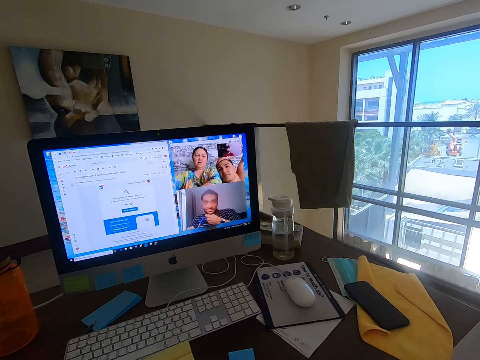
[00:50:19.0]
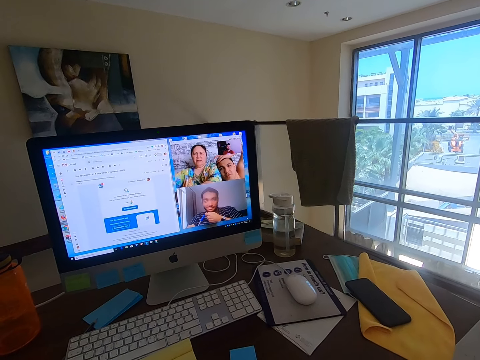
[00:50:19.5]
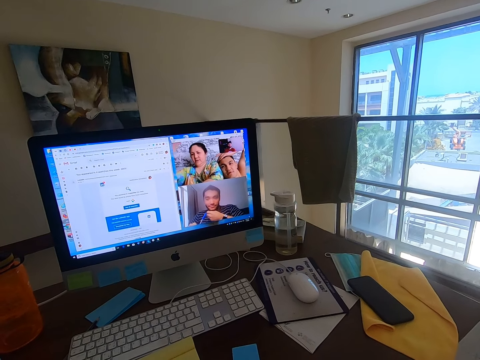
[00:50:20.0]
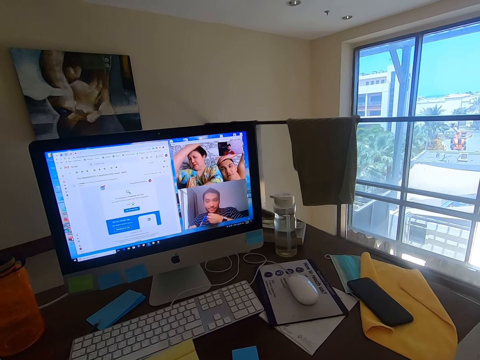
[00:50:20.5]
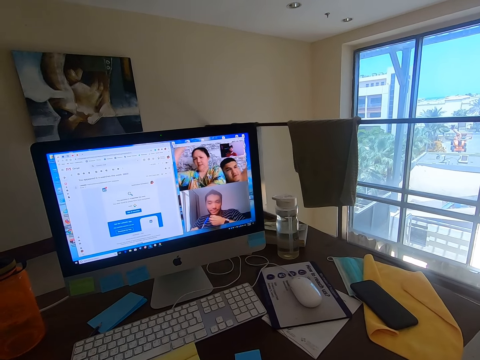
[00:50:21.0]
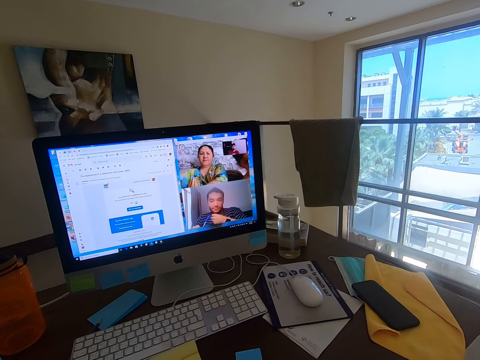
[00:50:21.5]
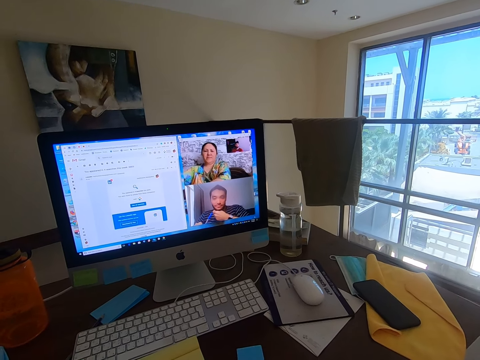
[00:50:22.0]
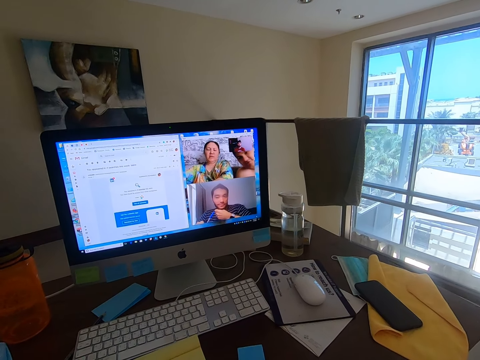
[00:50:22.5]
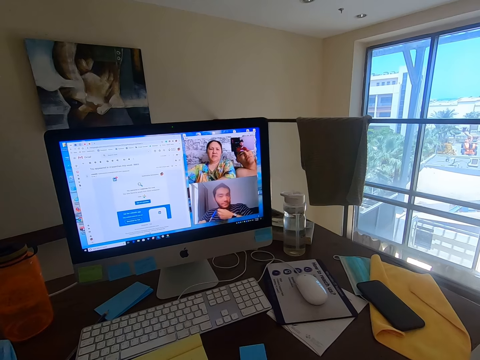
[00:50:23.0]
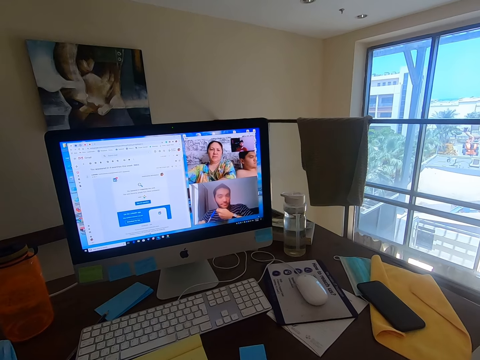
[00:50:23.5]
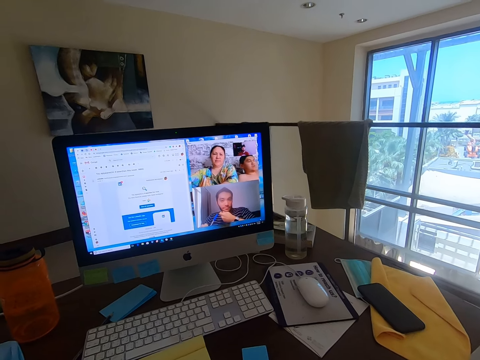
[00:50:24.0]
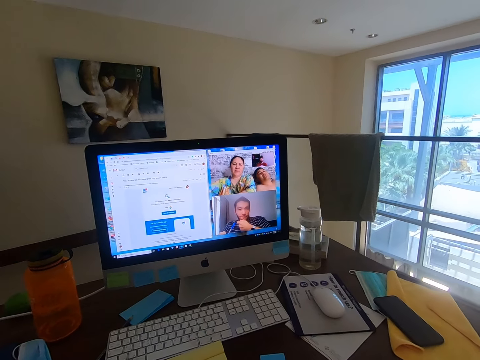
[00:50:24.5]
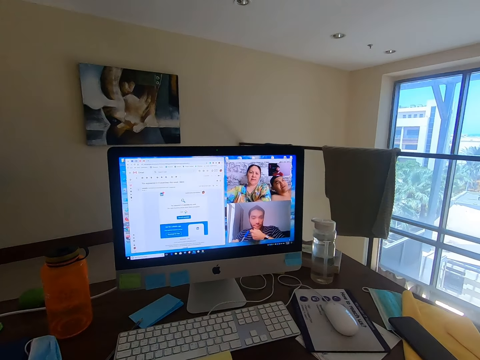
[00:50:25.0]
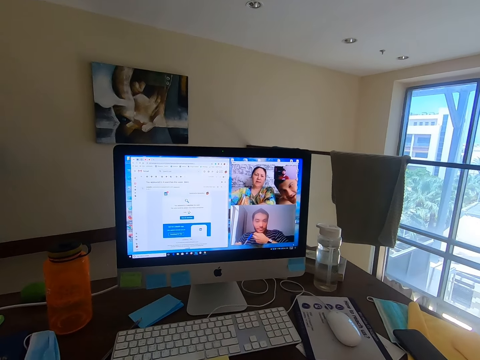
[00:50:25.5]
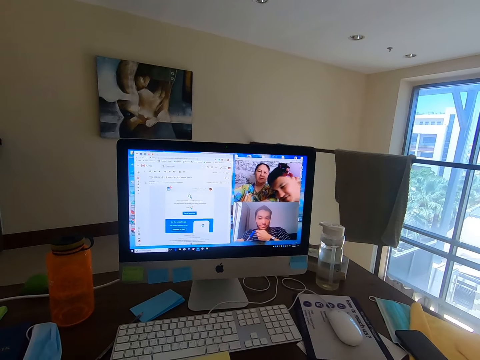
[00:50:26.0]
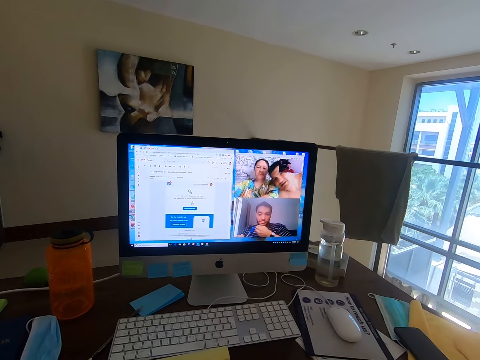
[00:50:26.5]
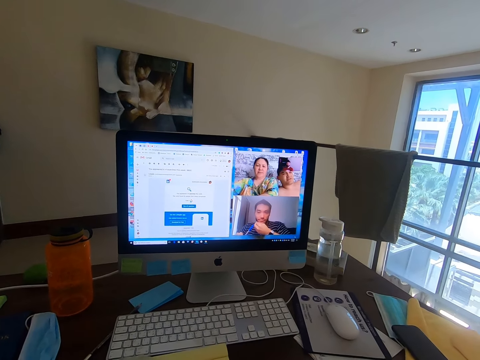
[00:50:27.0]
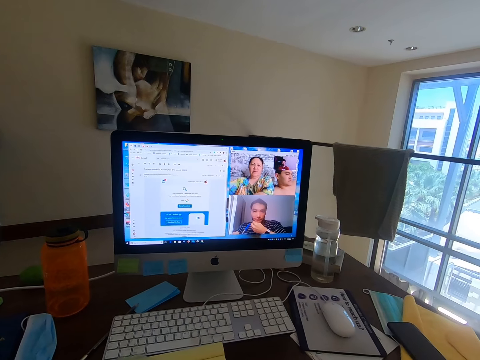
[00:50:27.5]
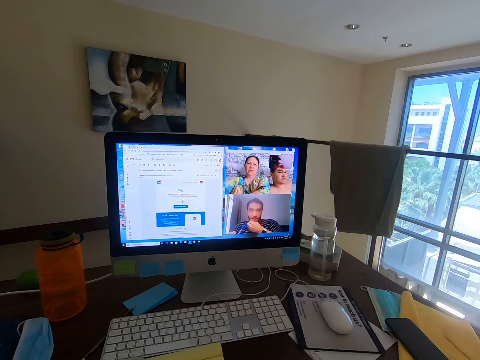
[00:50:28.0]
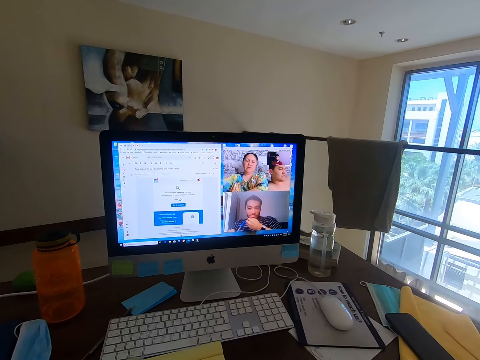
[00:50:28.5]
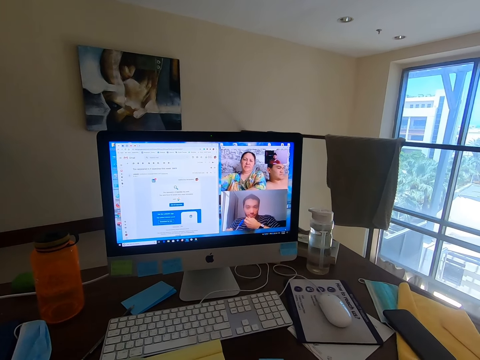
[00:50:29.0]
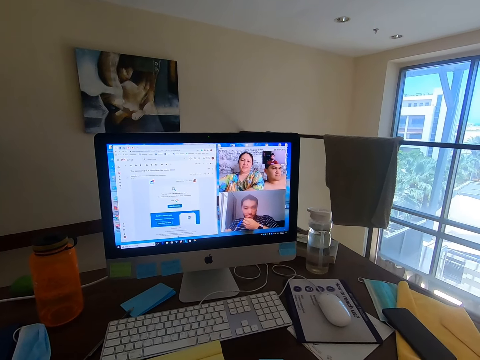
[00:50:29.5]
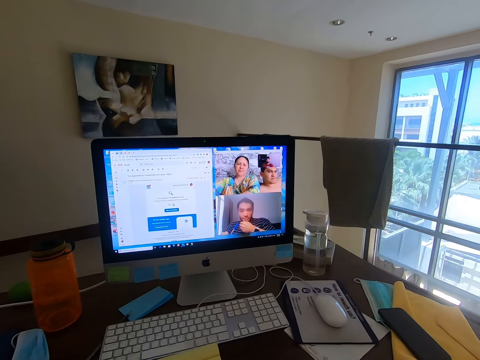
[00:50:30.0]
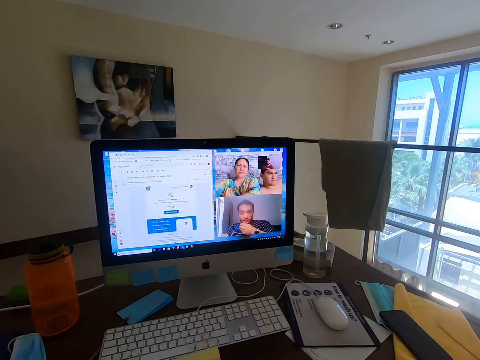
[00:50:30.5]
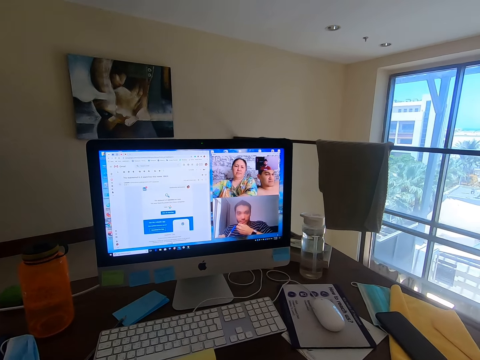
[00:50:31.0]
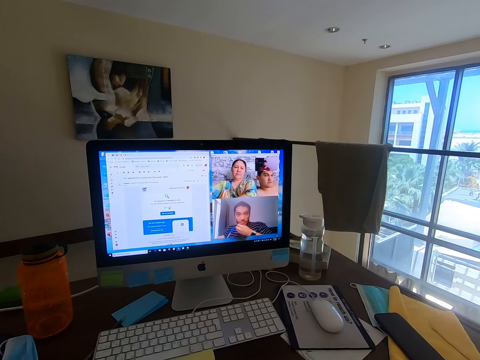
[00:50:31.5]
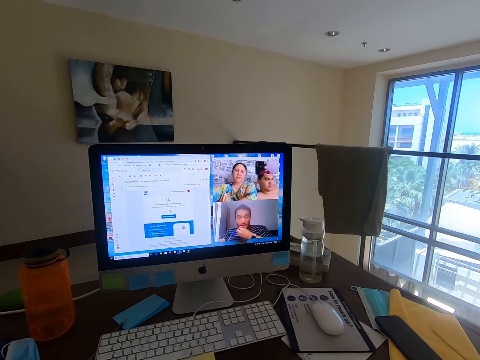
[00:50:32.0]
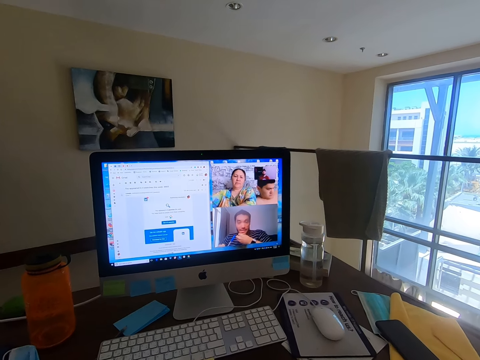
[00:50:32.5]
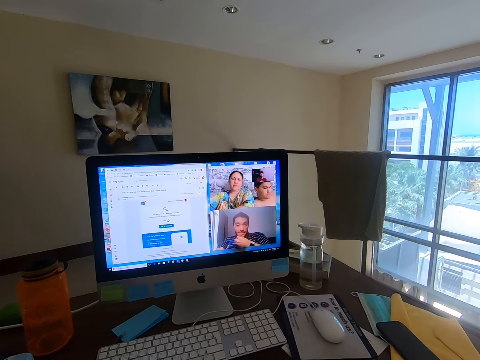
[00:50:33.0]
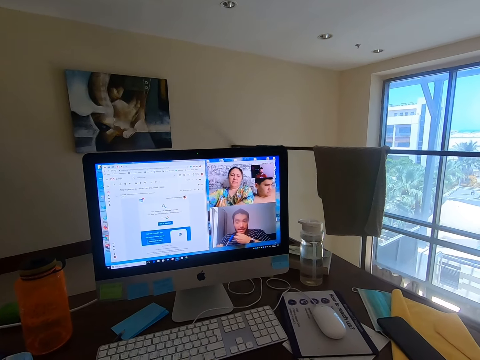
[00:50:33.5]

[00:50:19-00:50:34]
A woman converses with the camera wearer. The camera wearer conversed with a man, another man and the woman. The woman converses with the camera wearer. The other man converses with the camera wearer. The camera wearer conversed with the first man, the other man and the woman.

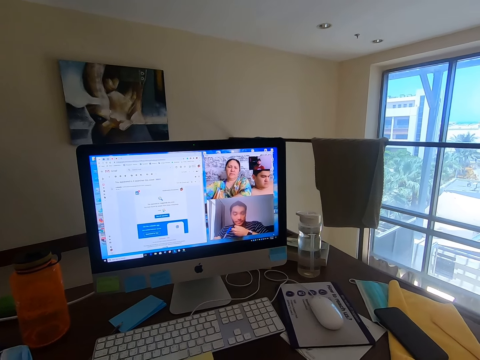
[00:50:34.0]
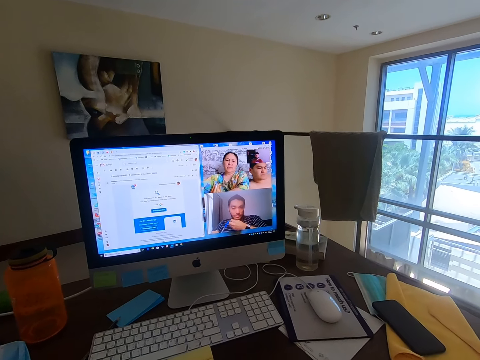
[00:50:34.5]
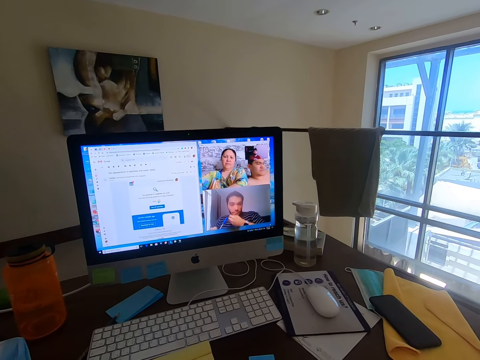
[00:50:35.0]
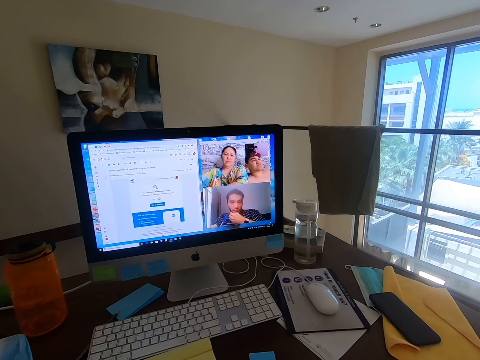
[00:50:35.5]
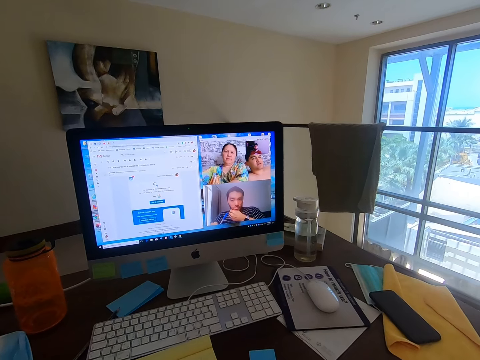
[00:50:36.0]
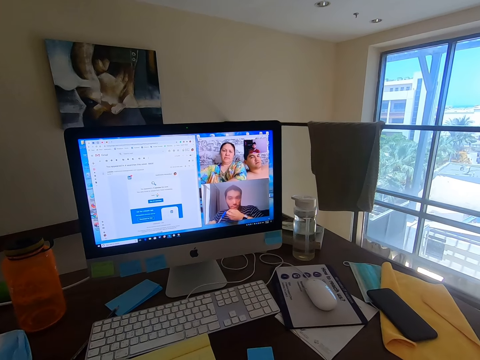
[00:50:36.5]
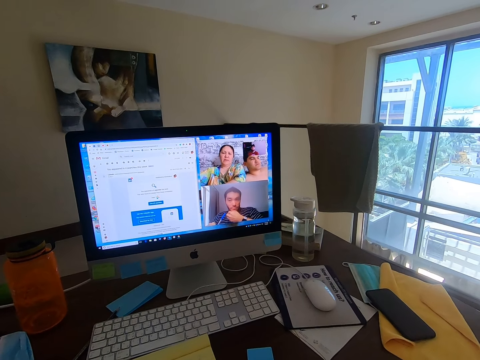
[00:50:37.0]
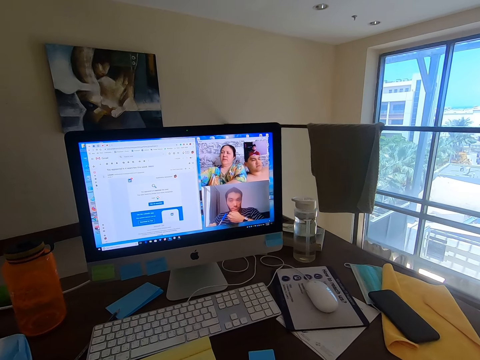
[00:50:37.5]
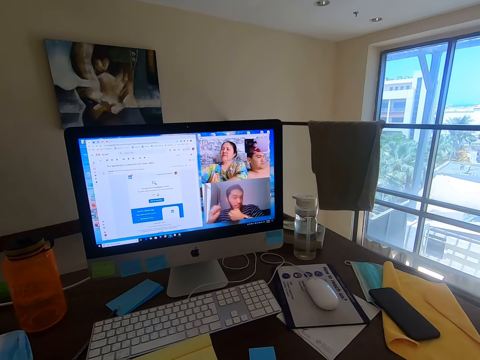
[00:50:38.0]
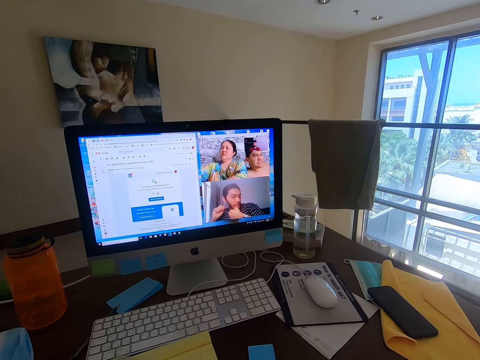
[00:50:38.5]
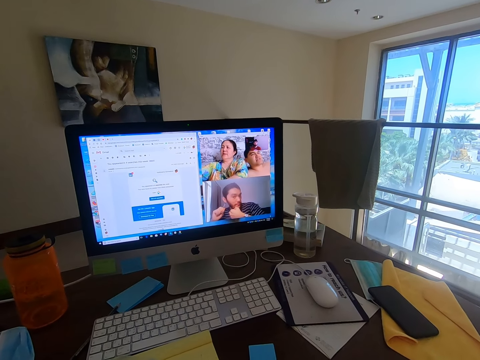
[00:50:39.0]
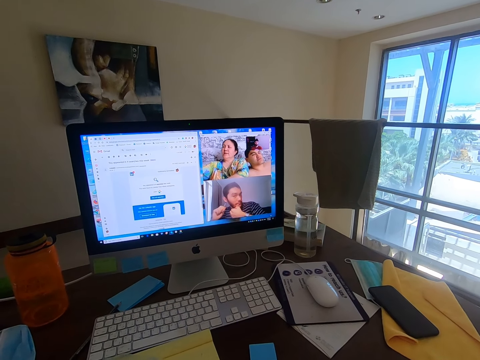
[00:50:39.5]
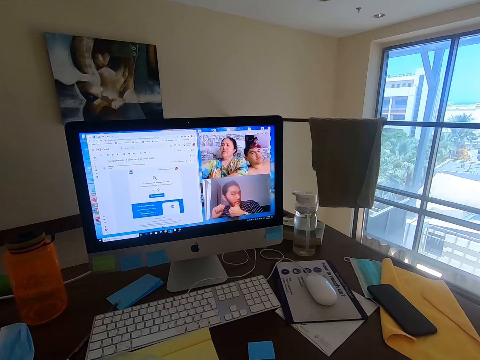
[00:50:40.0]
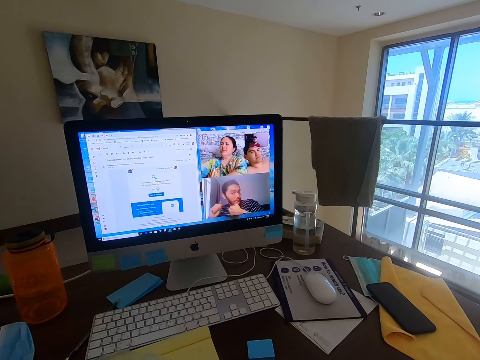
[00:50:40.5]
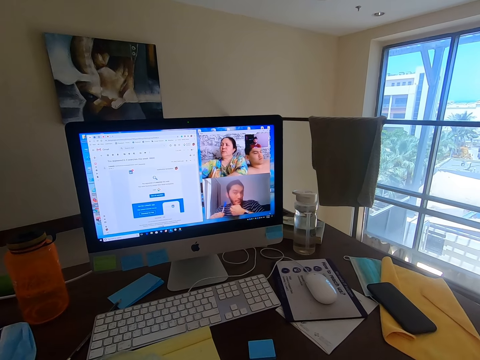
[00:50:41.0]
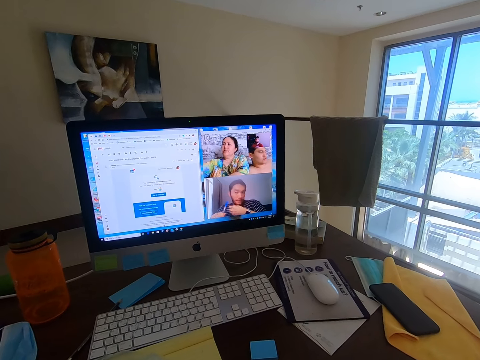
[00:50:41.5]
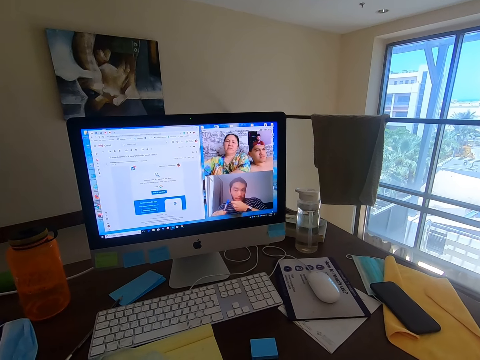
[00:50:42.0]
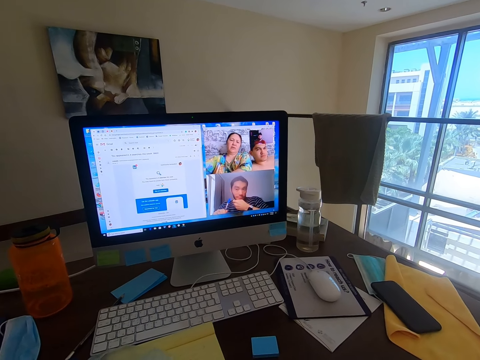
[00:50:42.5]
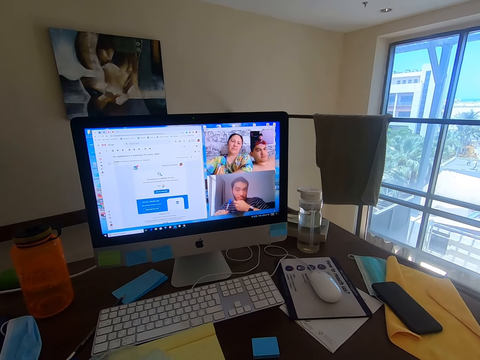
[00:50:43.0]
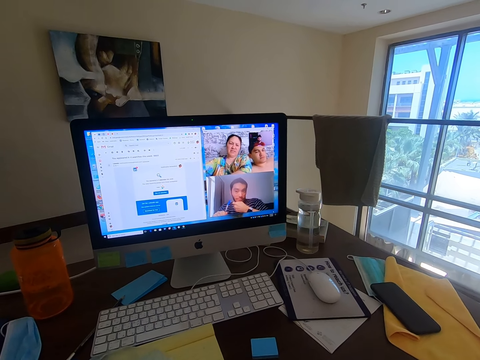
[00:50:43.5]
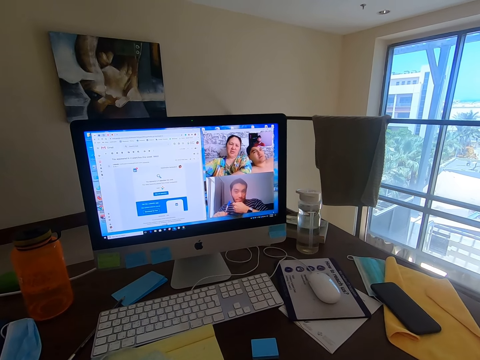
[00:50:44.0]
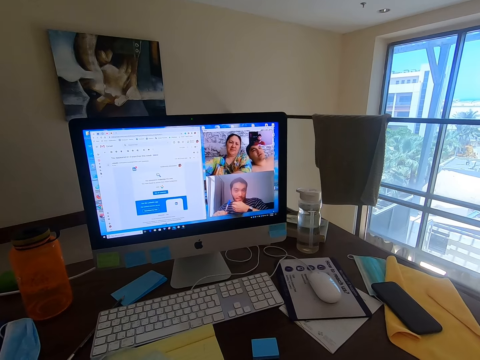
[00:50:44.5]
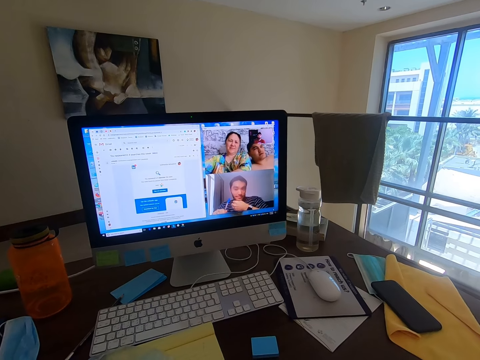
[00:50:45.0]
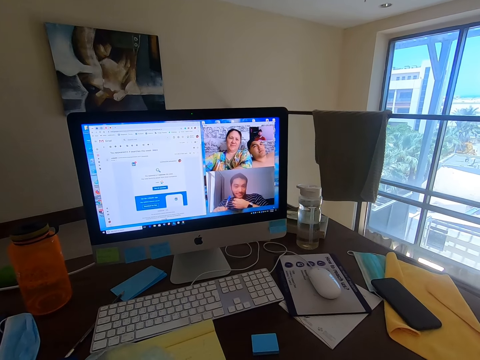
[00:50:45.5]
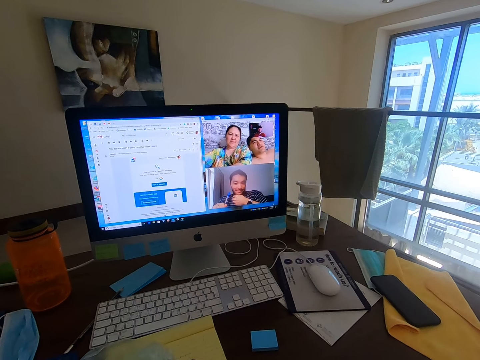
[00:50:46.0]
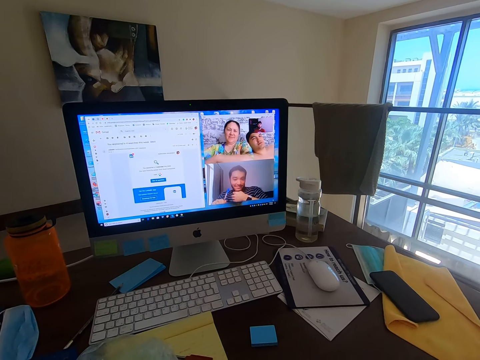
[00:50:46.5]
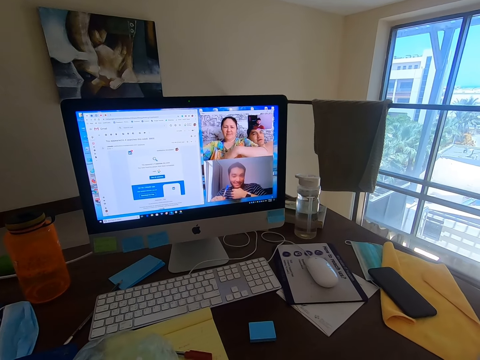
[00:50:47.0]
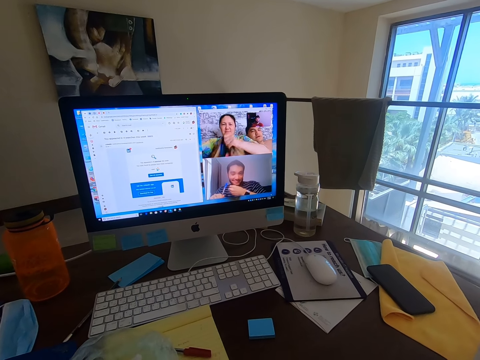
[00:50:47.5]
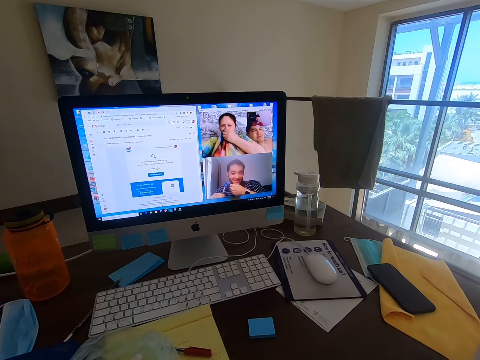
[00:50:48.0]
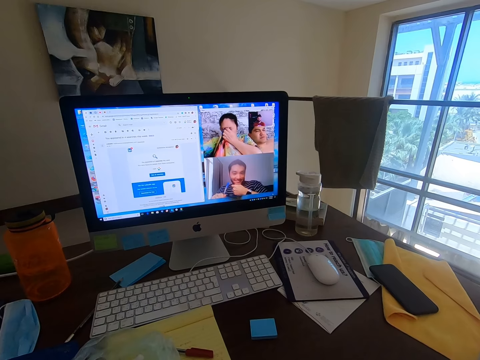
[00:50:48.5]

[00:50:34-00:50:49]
A man converses with the camera wearer. A woman converses with the camera wearer. The man converses with the camera wearer. The woman converses with the camera wearer. The man converses with the camera wearer.
